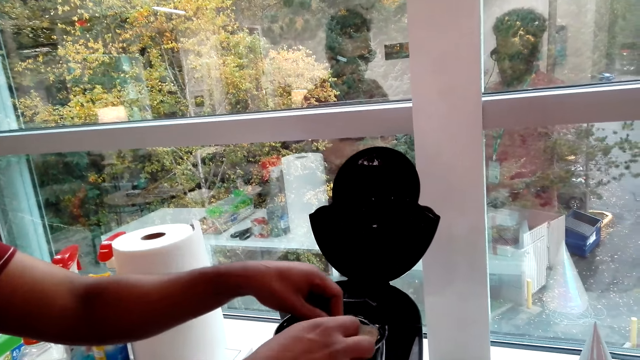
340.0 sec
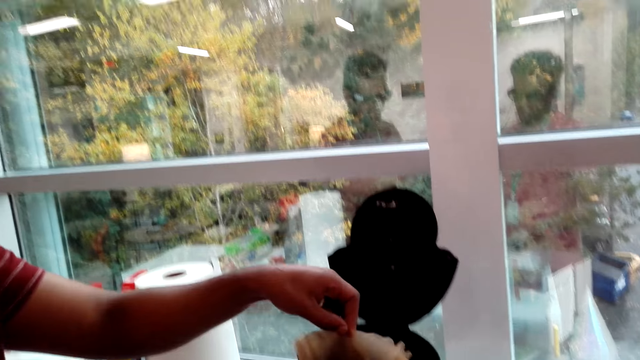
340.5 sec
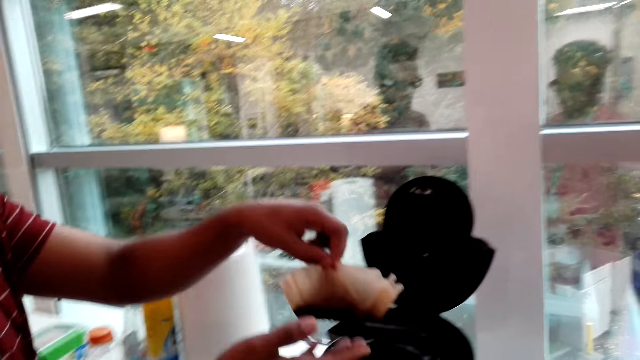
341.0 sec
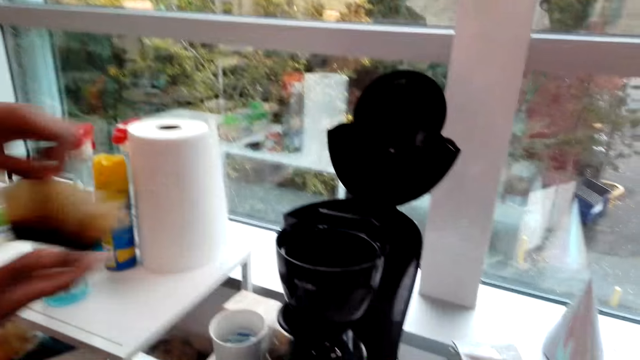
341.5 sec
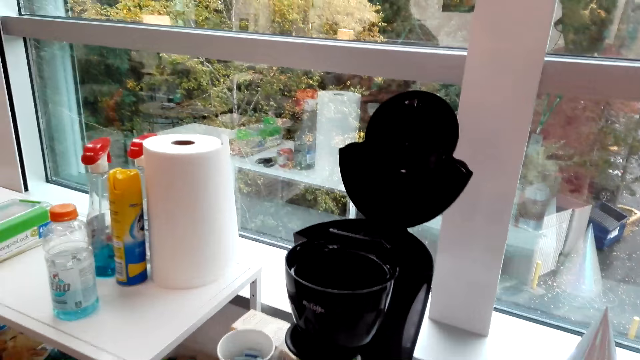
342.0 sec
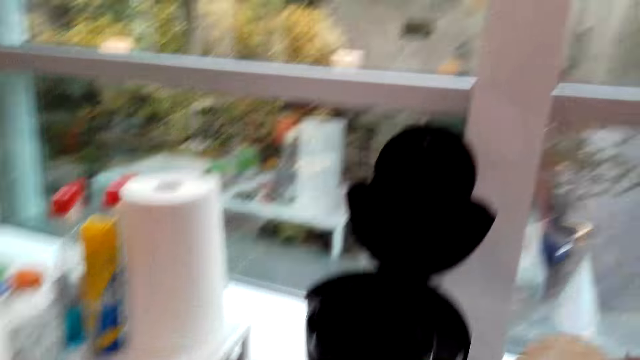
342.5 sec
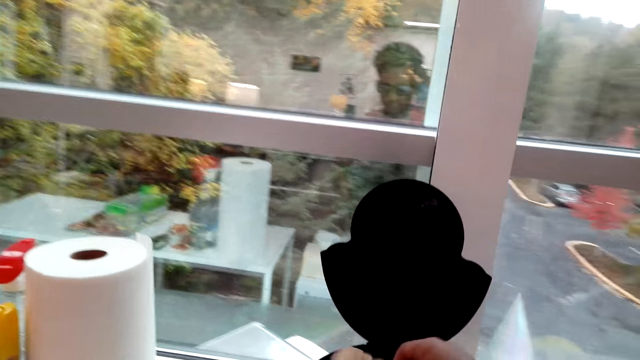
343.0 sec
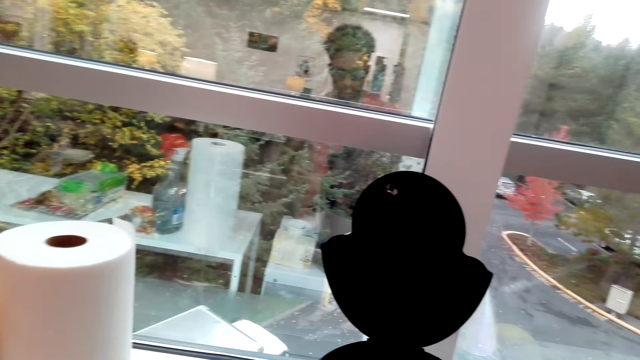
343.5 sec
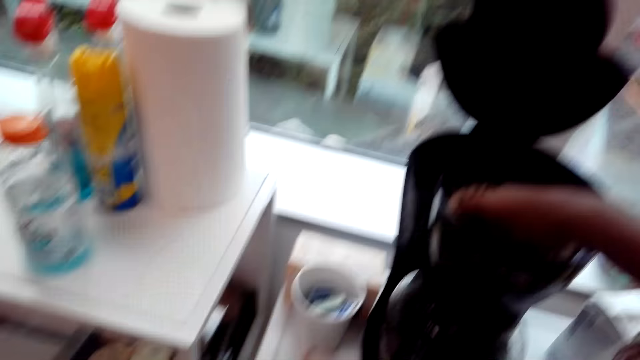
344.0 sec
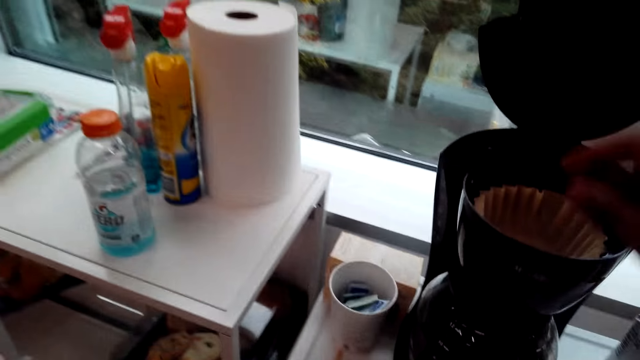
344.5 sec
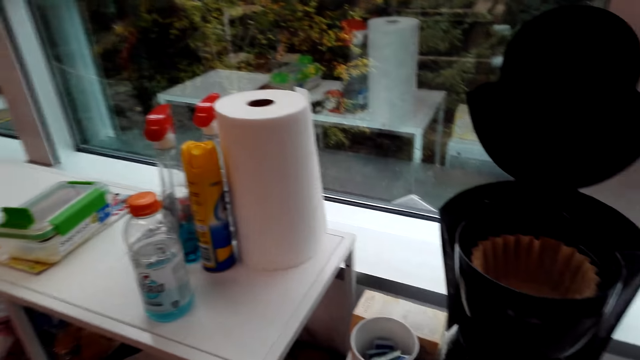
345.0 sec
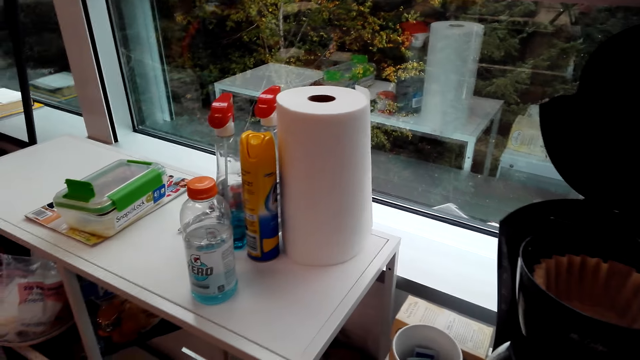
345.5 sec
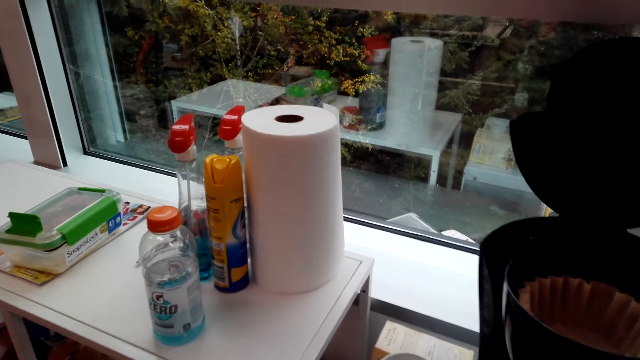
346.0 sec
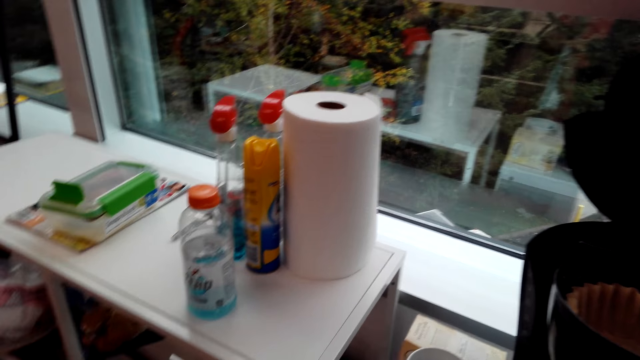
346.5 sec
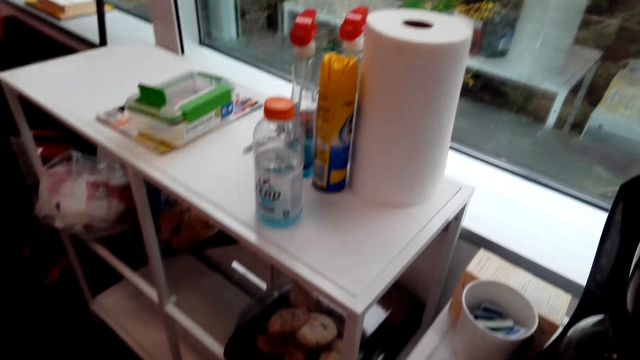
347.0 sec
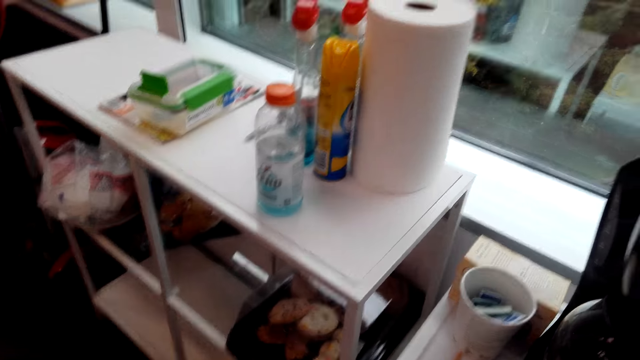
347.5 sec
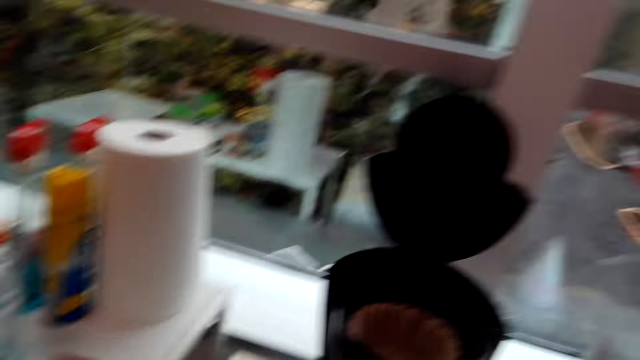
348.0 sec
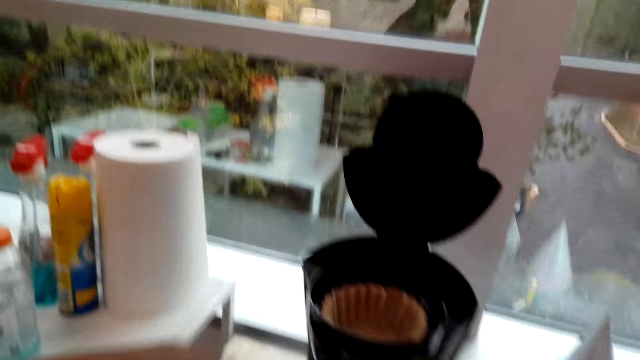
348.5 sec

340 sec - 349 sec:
The camera wearer puts something in the coffee maker.

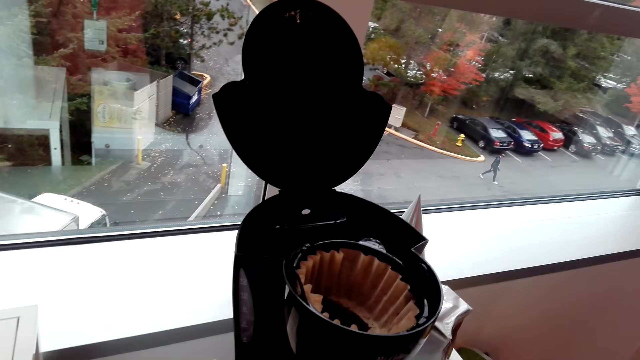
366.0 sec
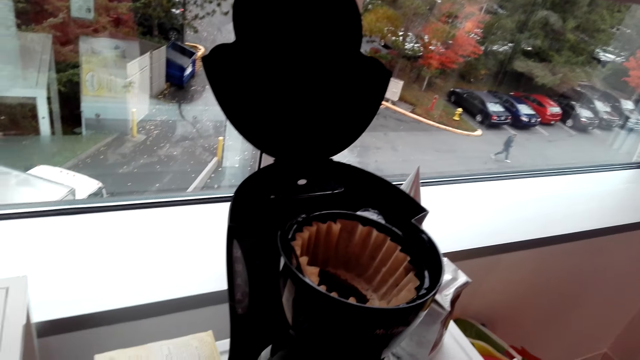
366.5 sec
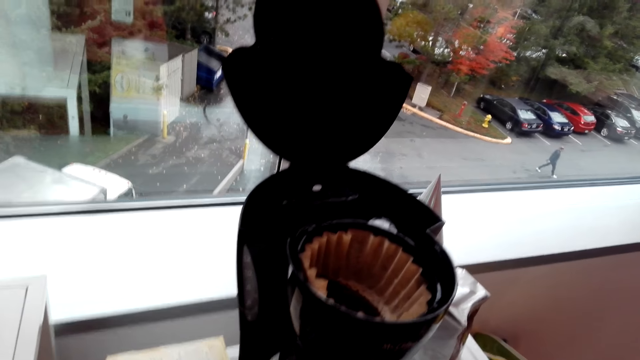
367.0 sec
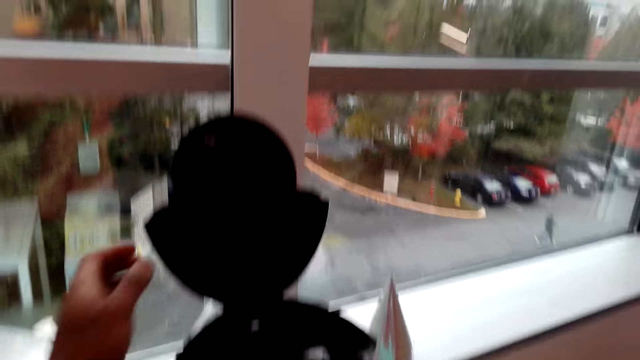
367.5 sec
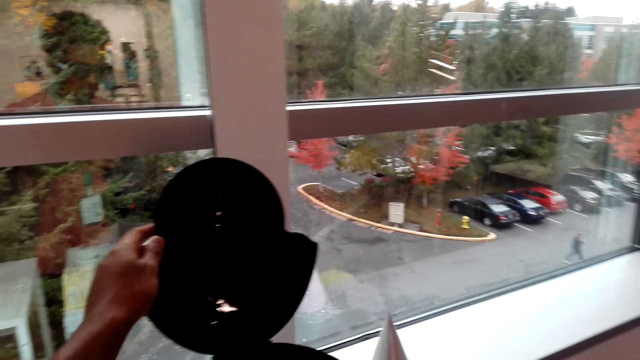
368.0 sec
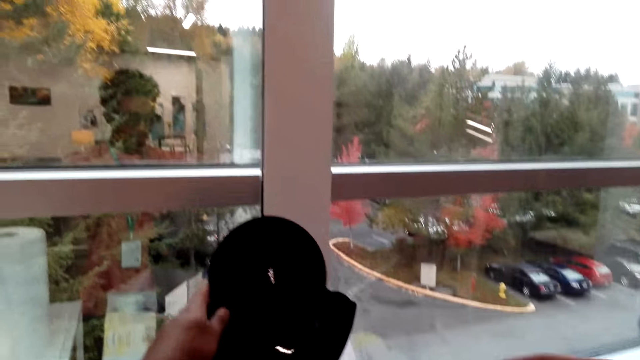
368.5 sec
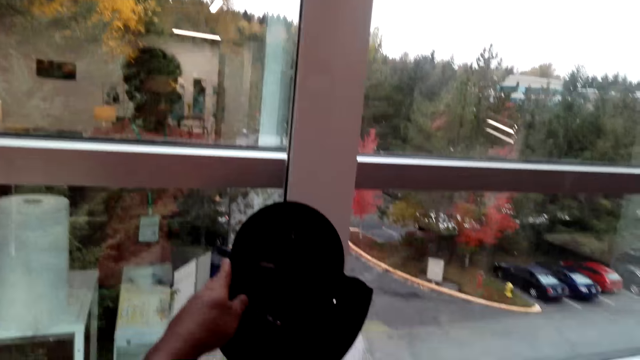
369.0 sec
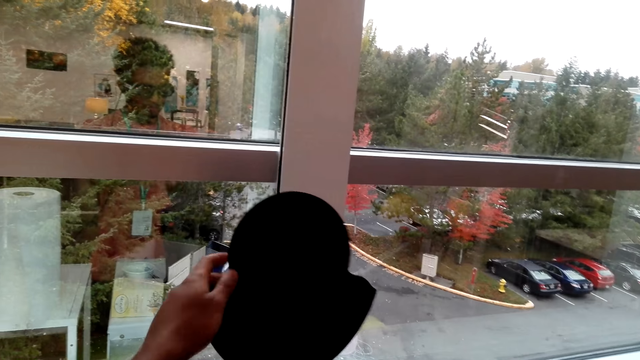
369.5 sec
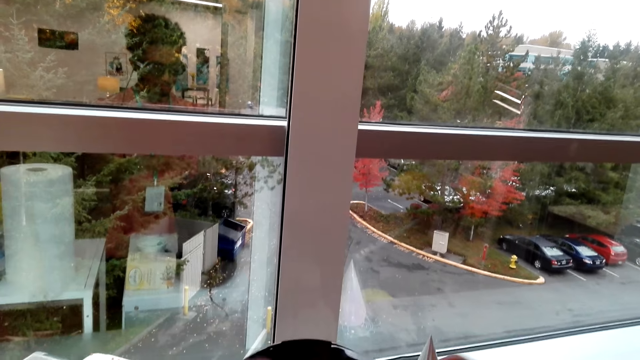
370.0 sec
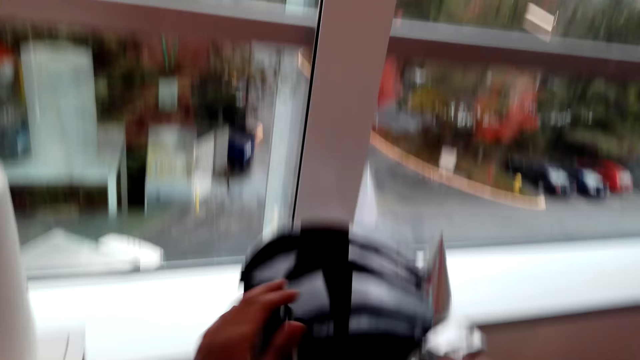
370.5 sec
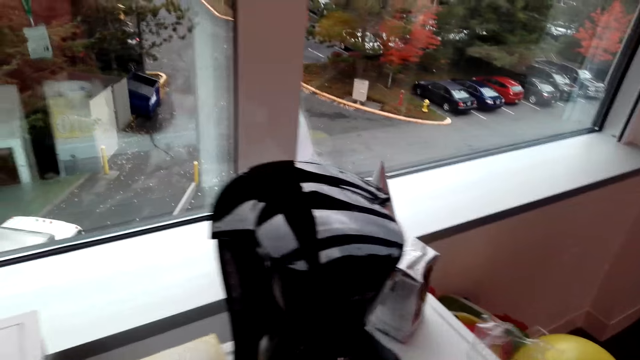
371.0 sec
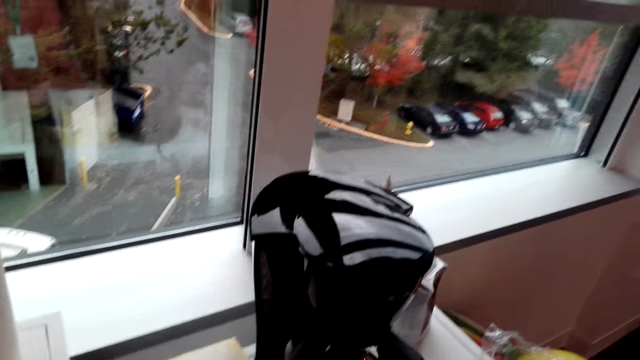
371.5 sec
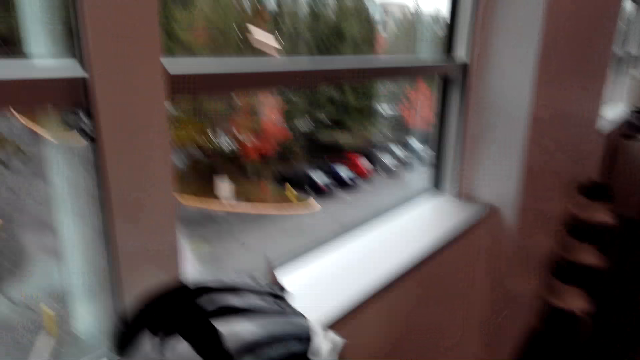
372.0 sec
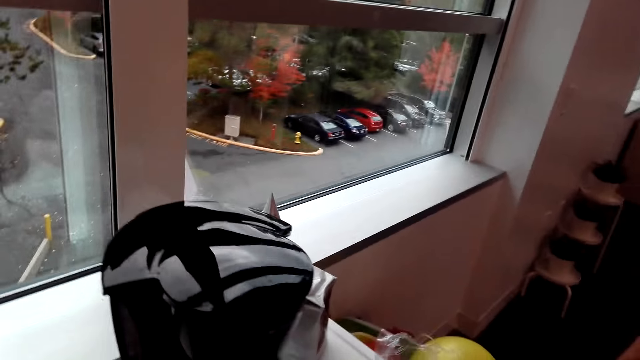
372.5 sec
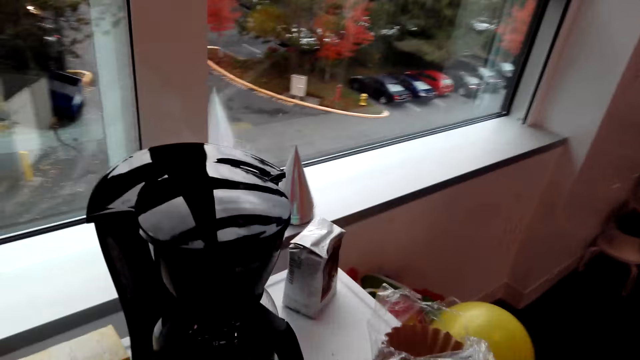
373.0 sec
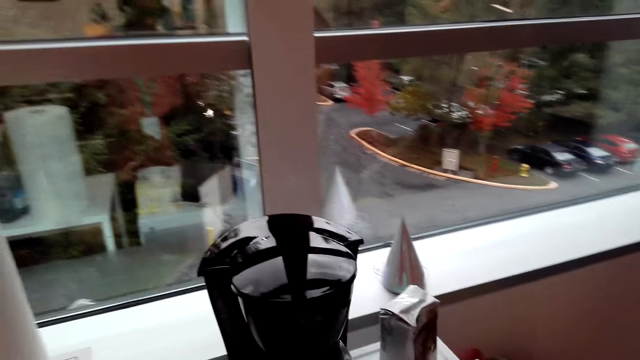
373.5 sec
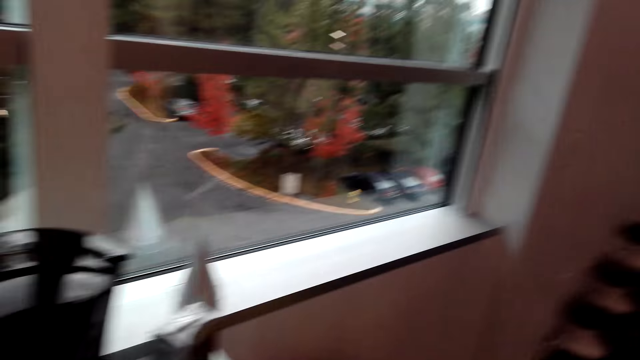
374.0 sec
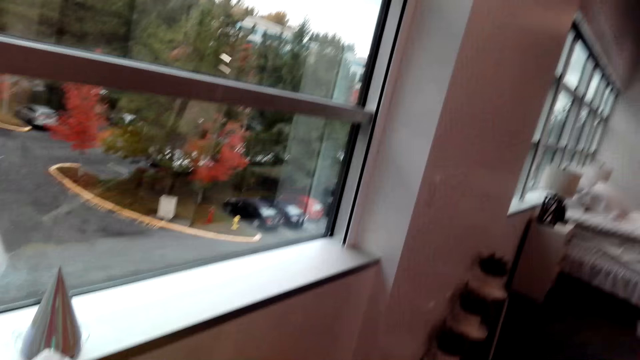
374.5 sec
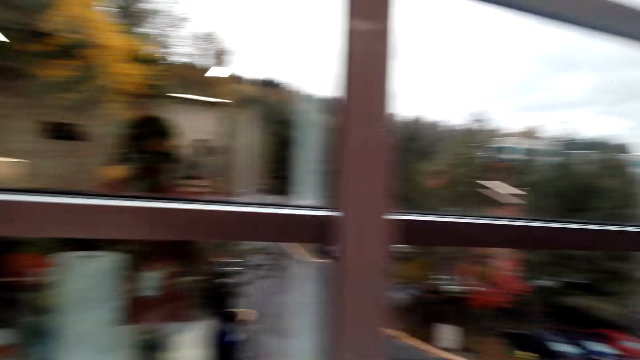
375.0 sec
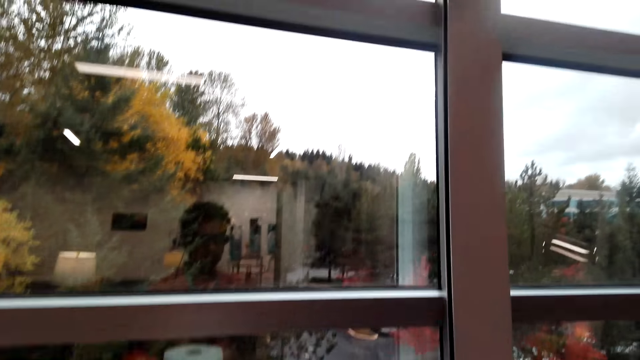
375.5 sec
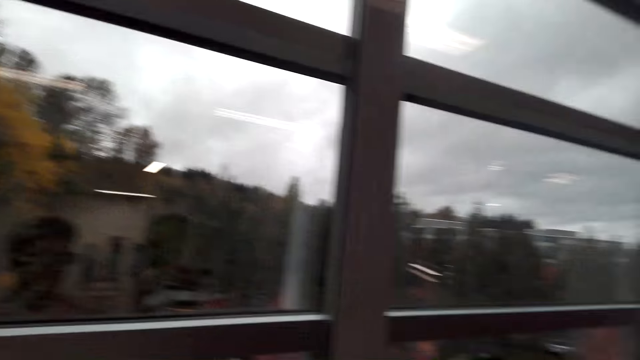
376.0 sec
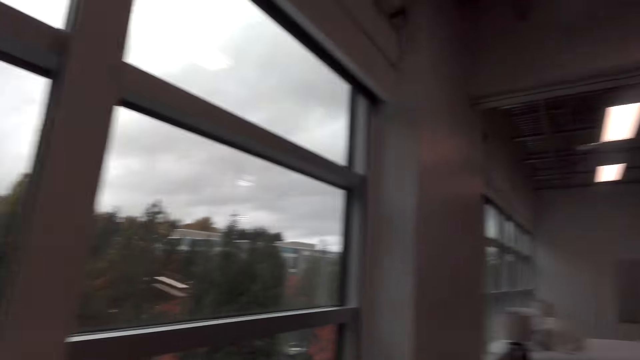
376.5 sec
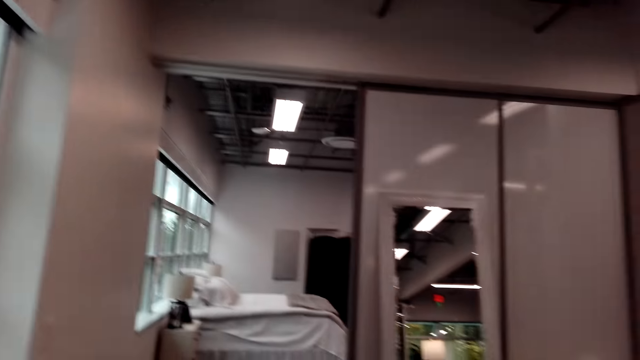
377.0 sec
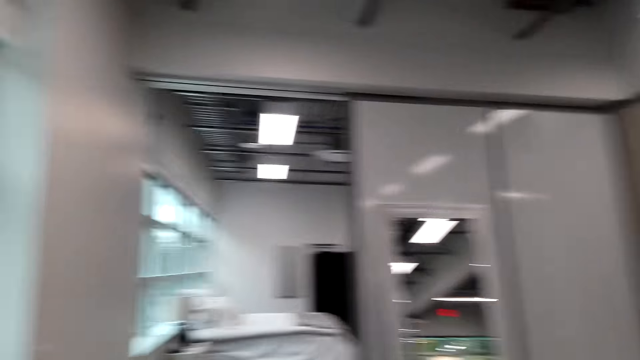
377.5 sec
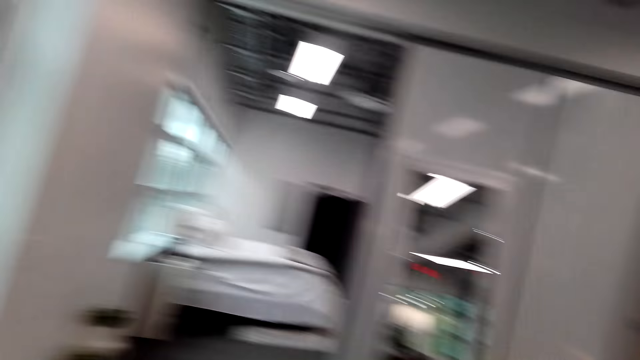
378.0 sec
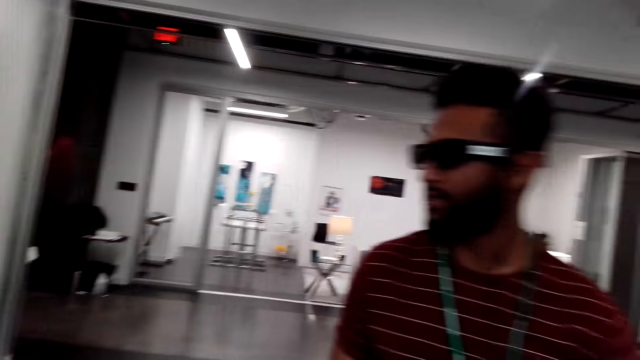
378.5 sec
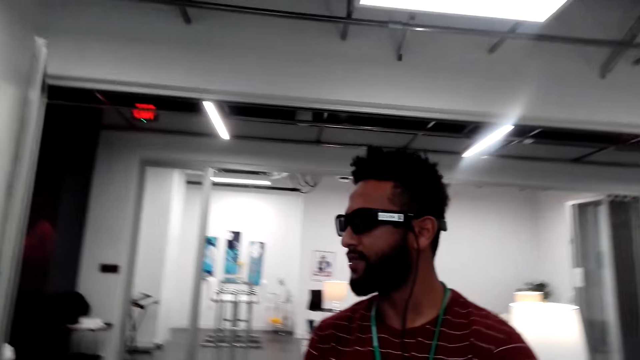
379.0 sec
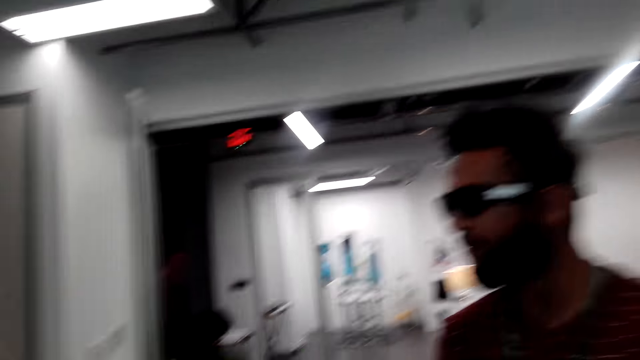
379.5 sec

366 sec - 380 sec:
The camera wearer closes the coffee maker. They touch the blender. They dialog with a man. They look around.
